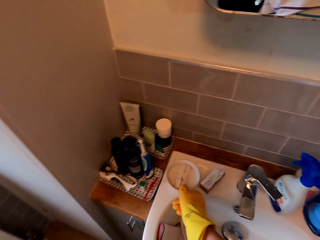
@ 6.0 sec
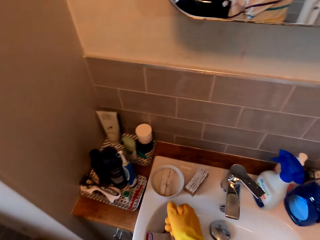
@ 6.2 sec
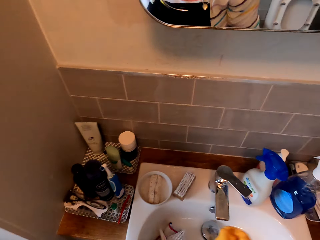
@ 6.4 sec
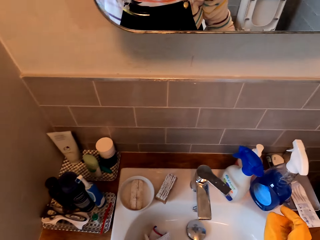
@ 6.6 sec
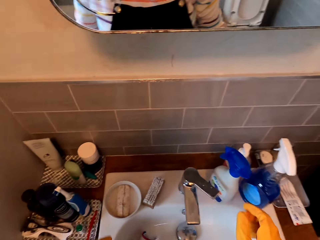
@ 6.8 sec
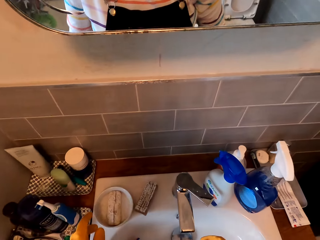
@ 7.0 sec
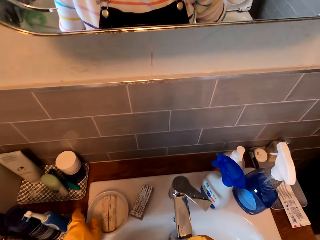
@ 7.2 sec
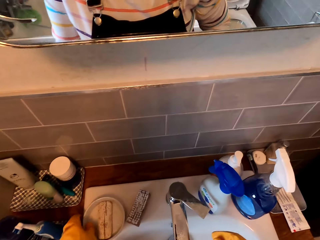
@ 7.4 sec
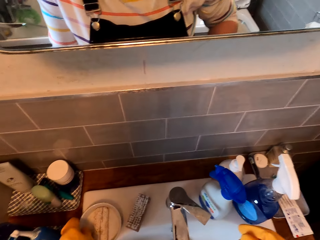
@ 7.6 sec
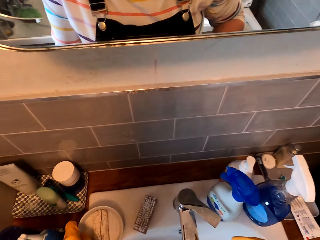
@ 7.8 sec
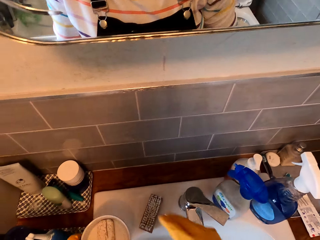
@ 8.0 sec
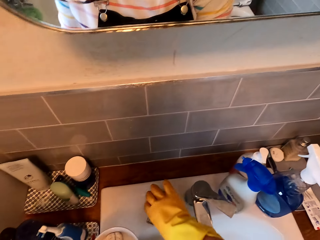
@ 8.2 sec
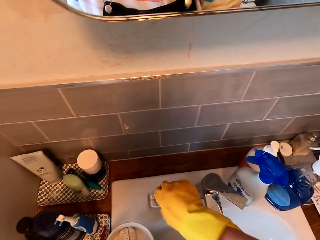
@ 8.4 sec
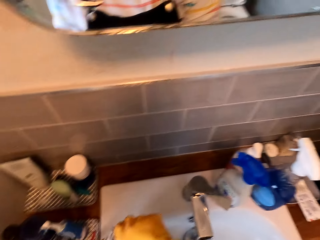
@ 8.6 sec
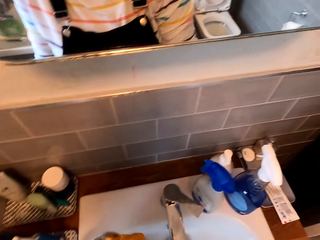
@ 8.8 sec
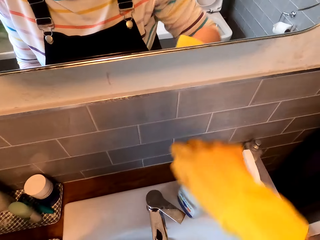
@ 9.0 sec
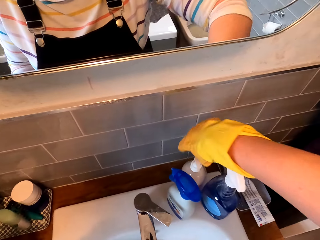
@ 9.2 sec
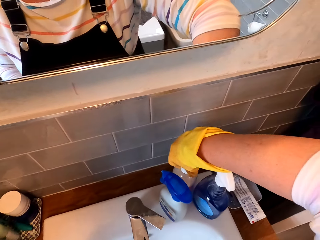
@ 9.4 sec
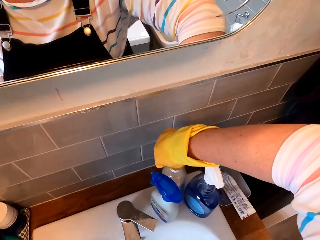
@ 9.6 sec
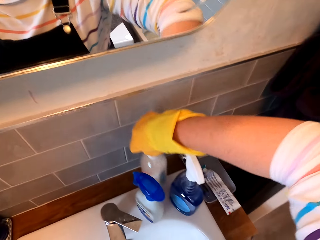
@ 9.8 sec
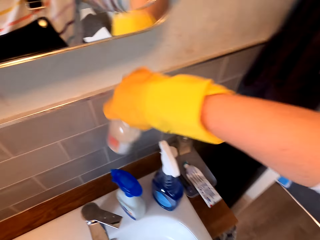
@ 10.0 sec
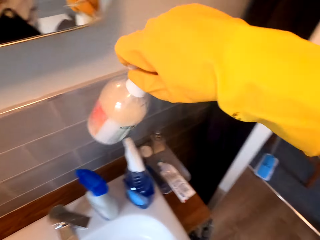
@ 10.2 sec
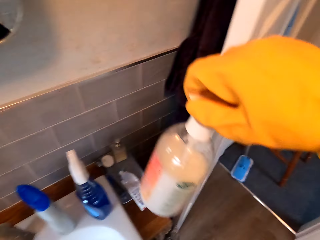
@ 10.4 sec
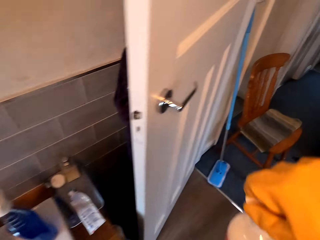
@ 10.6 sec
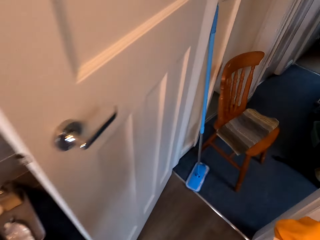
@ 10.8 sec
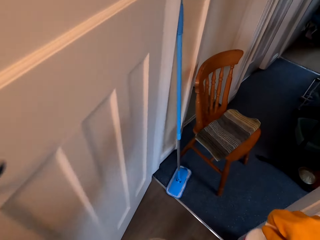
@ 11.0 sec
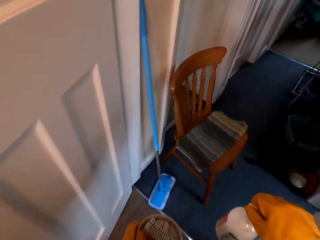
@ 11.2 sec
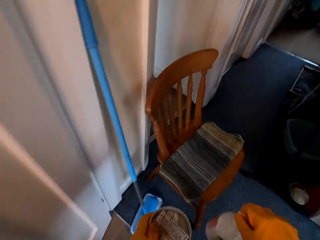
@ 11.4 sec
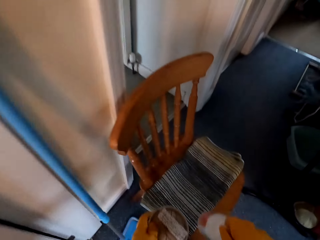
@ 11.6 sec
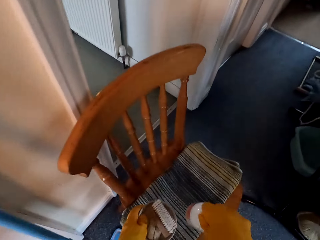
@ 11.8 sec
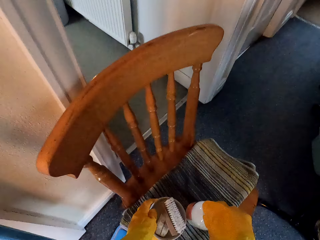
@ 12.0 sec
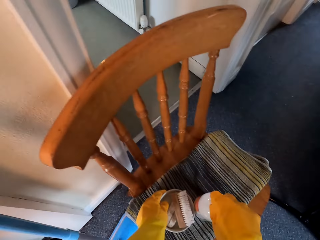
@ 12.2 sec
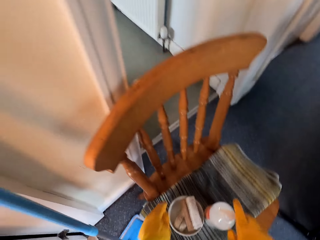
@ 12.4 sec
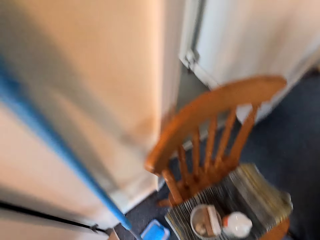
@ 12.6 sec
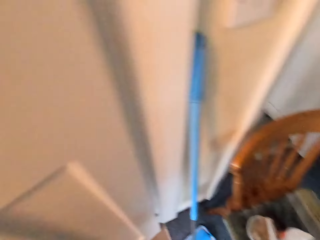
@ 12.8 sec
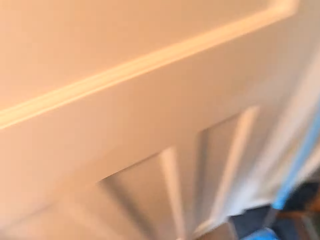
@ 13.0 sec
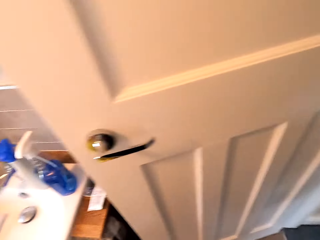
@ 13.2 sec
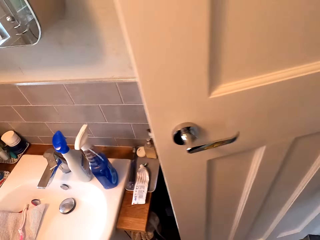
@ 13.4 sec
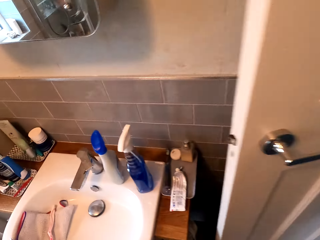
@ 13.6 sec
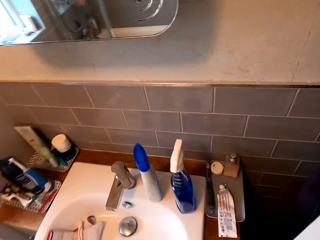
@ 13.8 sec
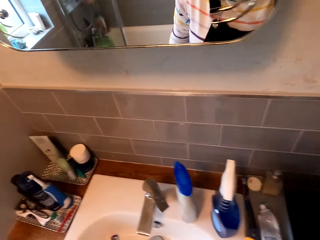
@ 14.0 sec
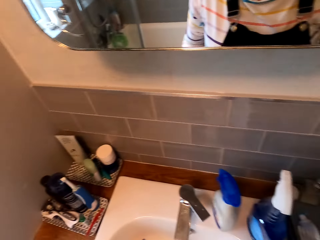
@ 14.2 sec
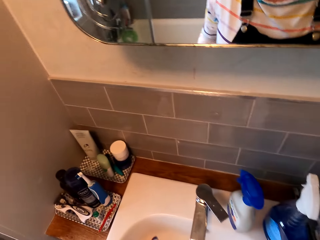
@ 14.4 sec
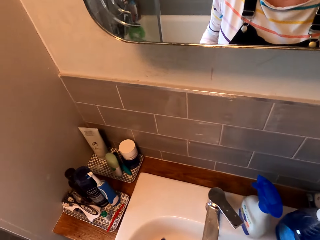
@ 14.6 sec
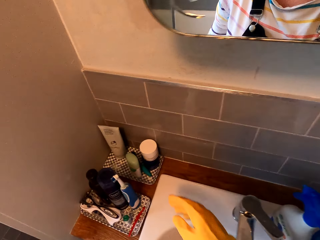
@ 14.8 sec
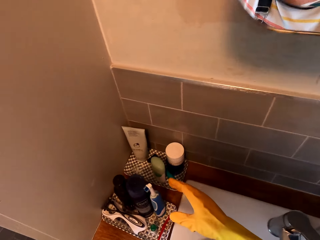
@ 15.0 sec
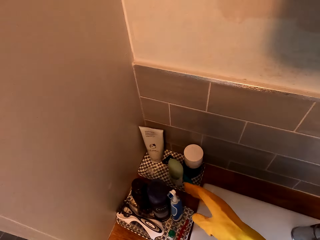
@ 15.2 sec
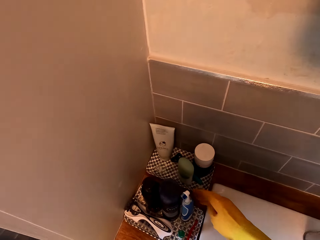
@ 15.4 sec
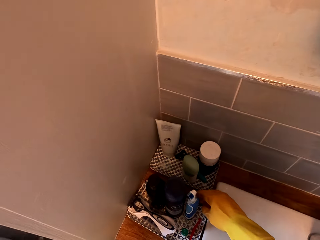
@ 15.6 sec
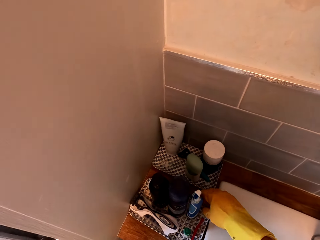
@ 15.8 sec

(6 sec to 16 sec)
The camera wearer touches the soap dish. They pick a lid on a sink. They take the soap dish. They pick a sponge or brush on the sink. They put the brush in the soap dish. They pick a bottle of detergent or liquid soap on the sink. They put both the liquid soap and the soap dish on a chair. They put the sponge on the chair. They move around.

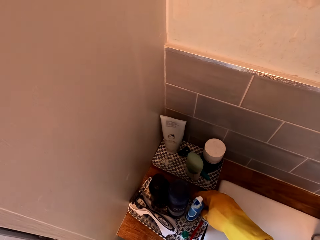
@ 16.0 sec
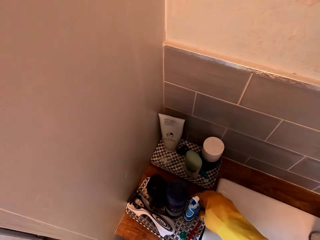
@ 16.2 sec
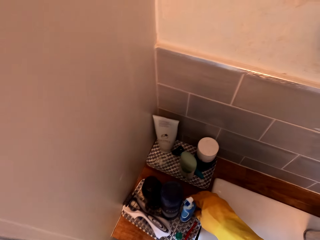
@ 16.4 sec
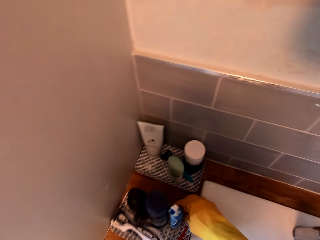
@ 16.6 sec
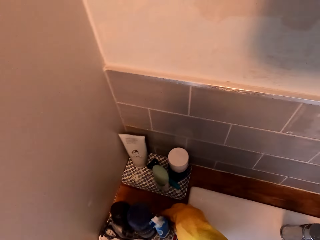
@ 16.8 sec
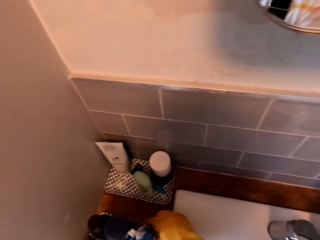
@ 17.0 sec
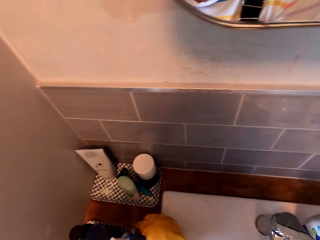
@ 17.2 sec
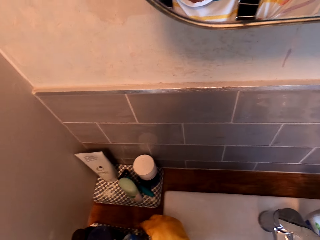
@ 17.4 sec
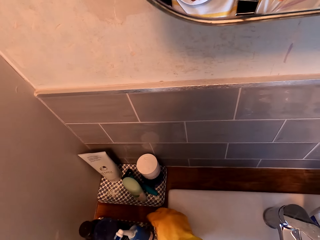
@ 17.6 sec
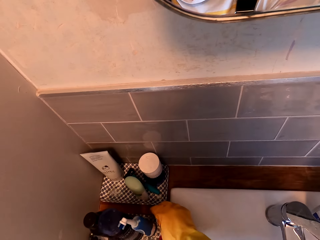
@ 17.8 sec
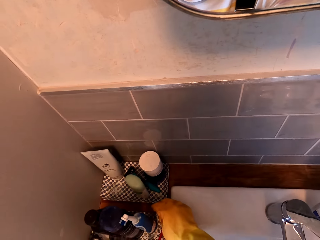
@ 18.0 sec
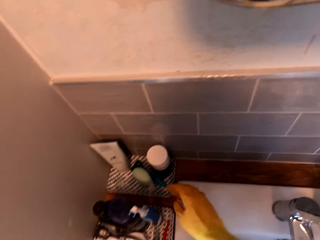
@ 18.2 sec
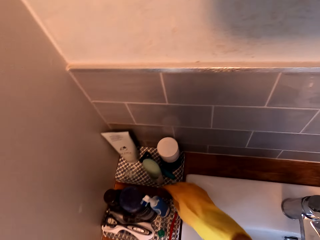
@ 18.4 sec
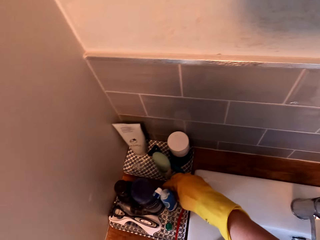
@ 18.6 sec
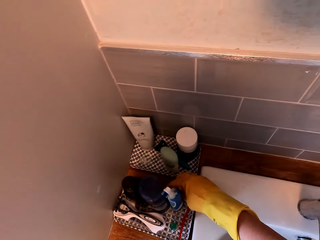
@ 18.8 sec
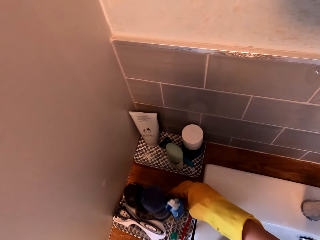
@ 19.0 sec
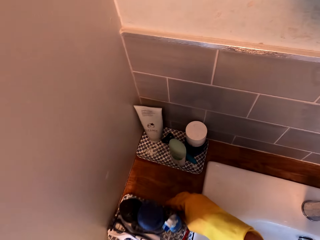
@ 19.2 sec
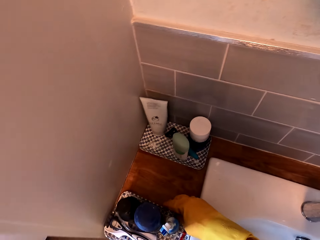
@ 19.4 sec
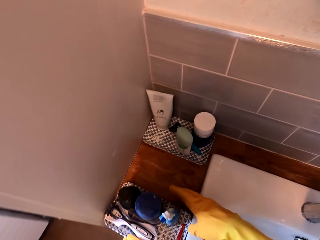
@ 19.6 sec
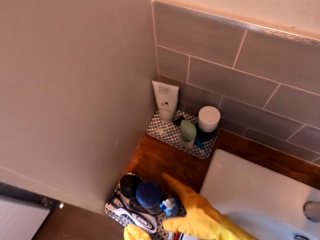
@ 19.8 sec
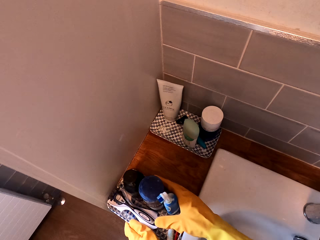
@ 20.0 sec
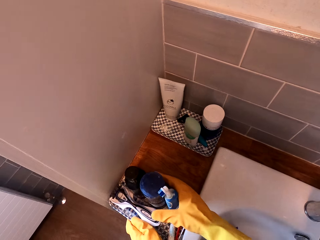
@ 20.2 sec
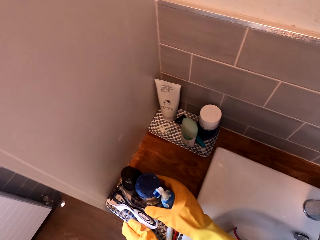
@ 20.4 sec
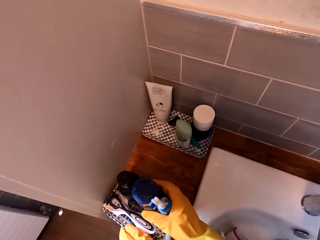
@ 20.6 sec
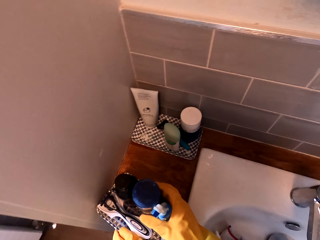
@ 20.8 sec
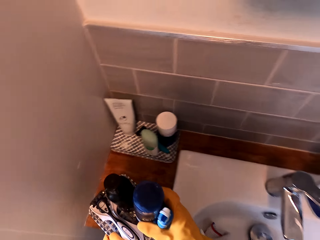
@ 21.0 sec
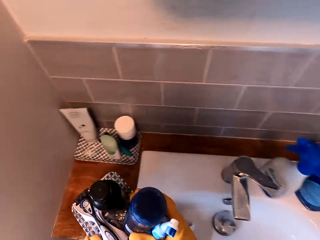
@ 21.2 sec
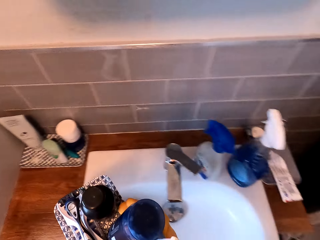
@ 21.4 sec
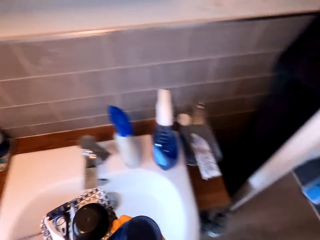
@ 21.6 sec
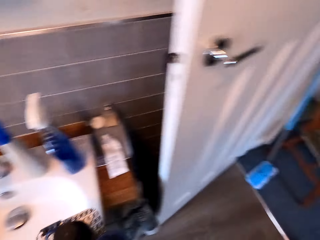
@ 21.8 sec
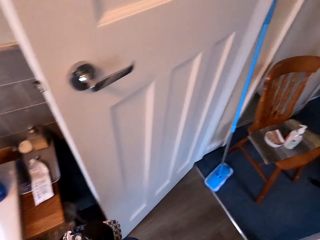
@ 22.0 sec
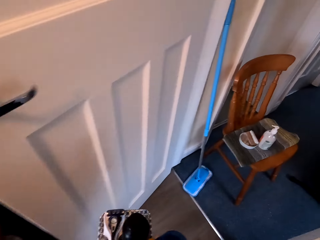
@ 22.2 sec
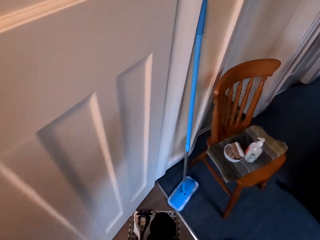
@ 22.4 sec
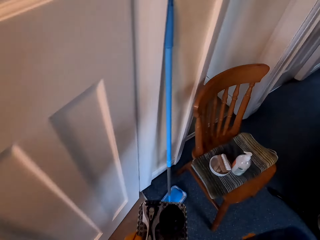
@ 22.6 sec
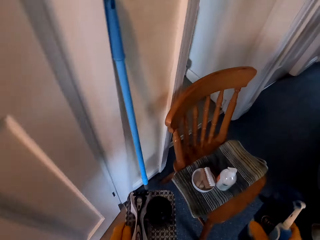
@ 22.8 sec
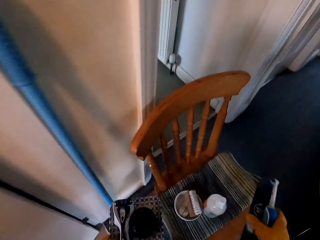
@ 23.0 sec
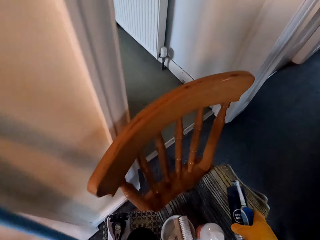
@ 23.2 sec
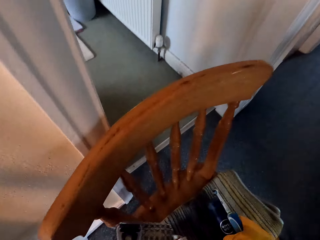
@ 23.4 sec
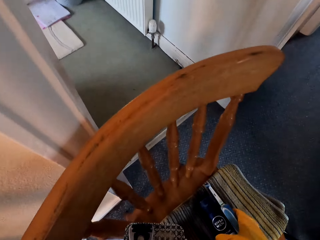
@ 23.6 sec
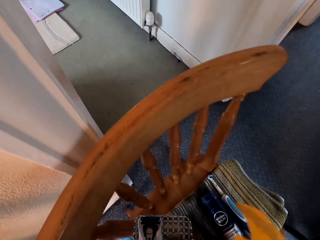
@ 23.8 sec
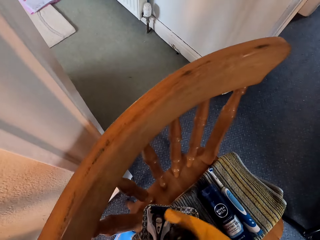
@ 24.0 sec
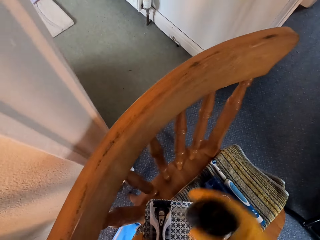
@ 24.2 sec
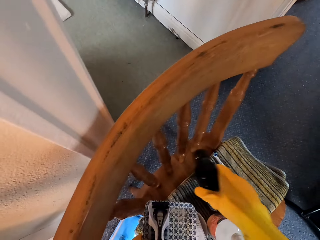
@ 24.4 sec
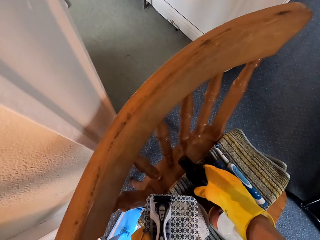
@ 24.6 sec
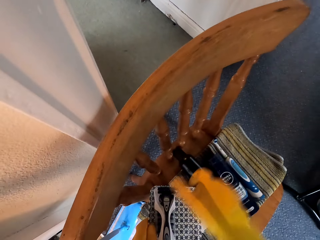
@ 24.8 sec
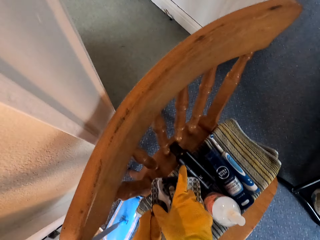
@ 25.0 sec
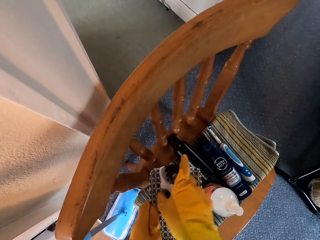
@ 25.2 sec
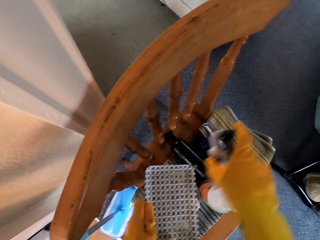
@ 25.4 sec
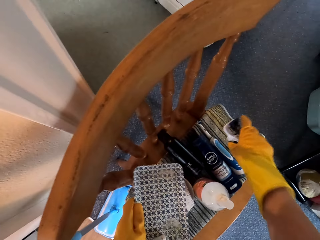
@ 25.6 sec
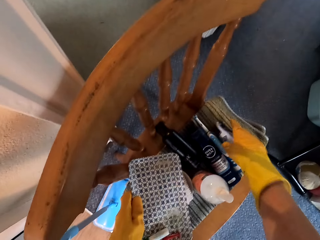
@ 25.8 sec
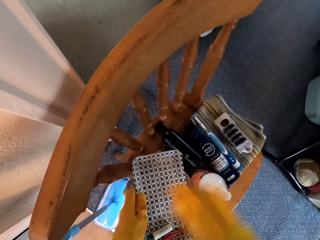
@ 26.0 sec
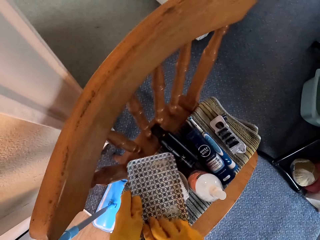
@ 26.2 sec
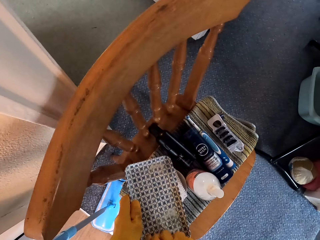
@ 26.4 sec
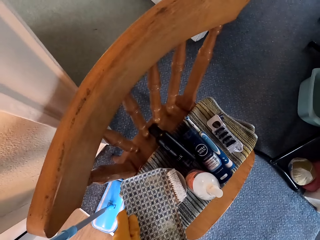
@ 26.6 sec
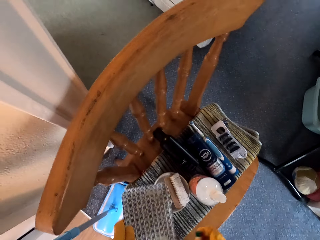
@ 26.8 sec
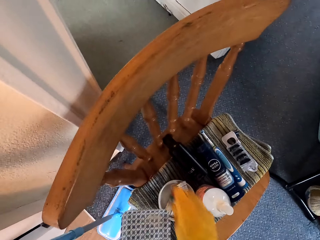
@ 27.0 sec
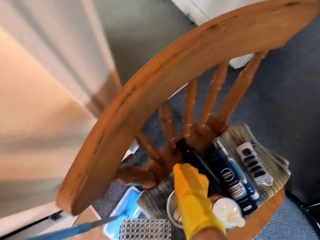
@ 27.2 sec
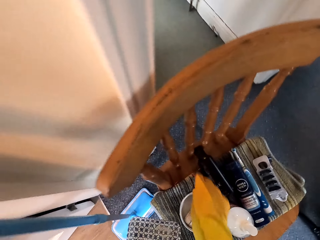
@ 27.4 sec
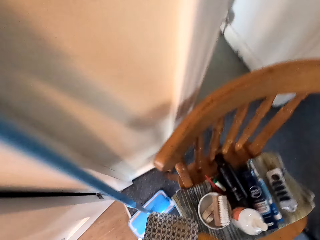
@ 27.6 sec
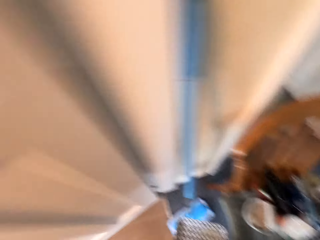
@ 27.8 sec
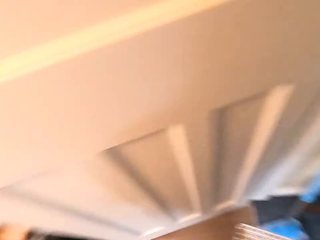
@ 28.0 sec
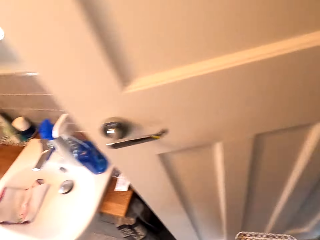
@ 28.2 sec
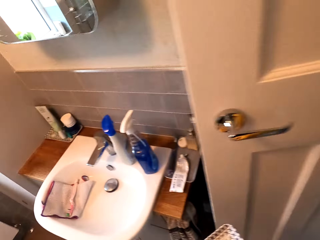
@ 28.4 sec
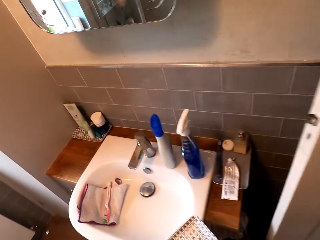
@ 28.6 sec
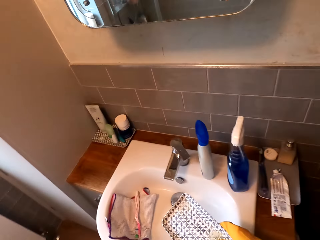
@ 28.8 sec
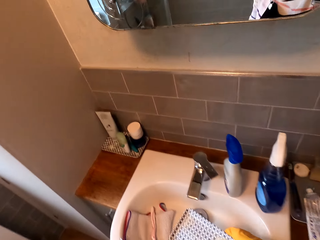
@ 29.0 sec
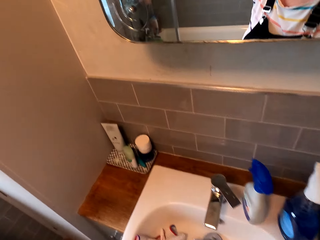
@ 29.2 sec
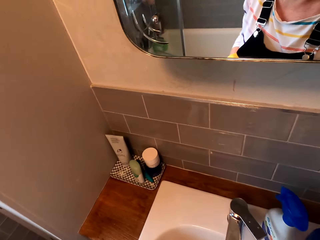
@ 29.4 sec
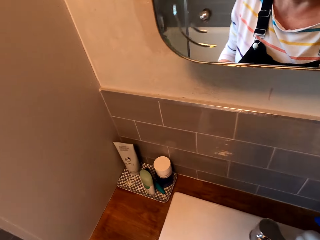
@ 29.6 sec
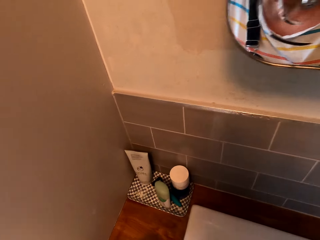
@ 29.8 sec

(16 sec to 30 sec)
The camera wearer moves a tray of body lotion on a sink. They move the tray again. They pick the tray of body lotion on the sink. They hold shaving gel and a toothbrush. They carry the tray. They put a bottle of lotion on a chair. They put the shaving gel and toothbrush down. They pick something, drop something, pick a shaver. They put a brush on the chair. They drop the shaver. They pick something, drop something. They walk in a room. They put the tray in the sink.
